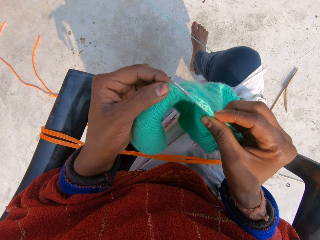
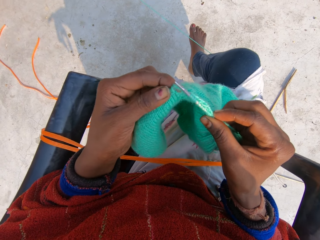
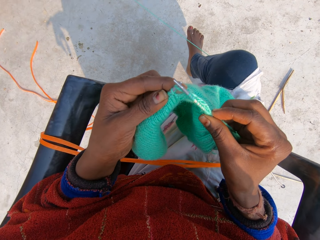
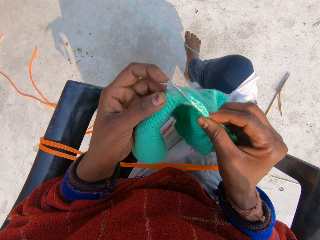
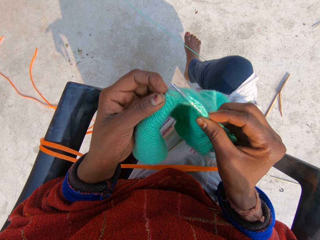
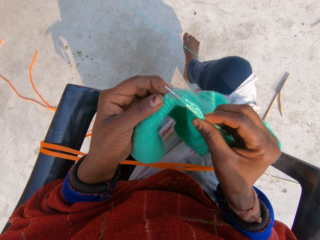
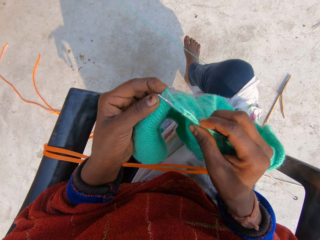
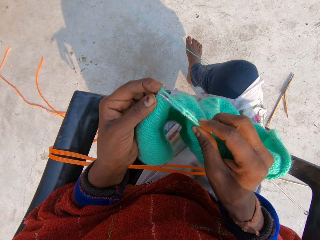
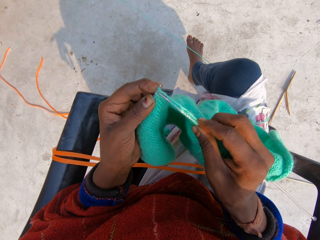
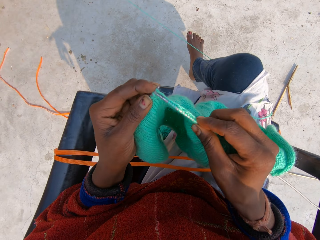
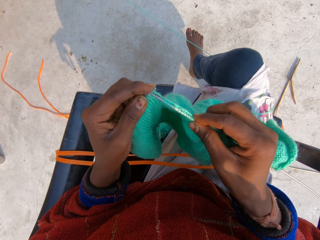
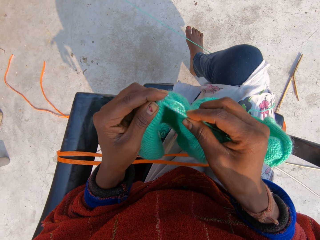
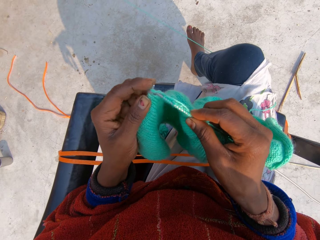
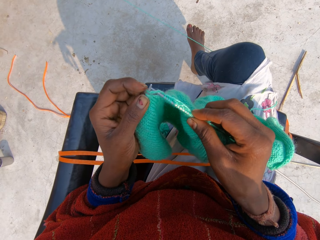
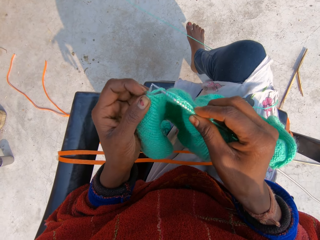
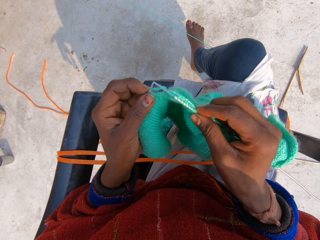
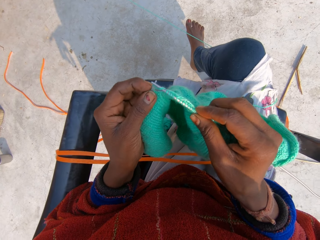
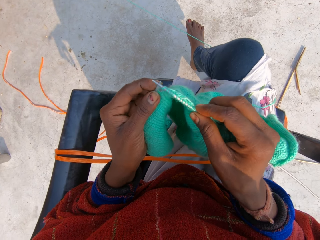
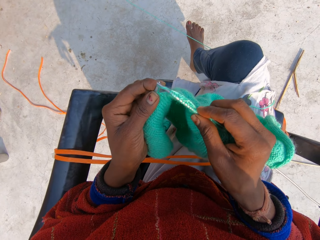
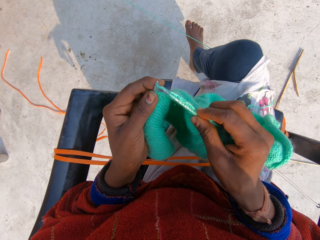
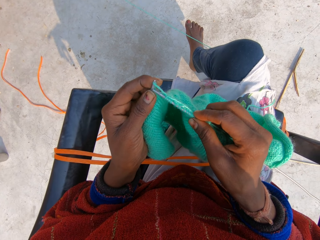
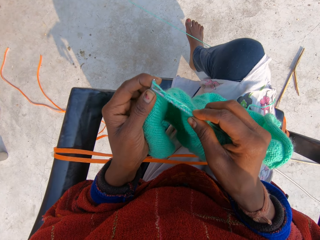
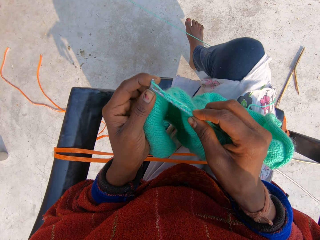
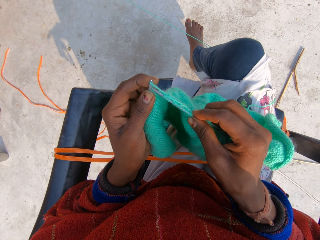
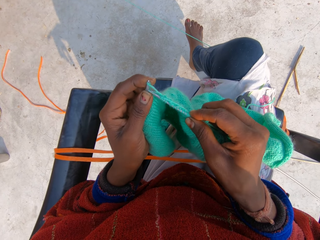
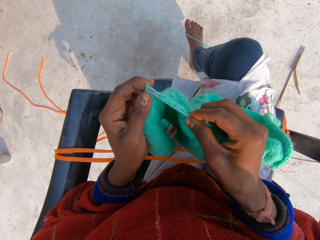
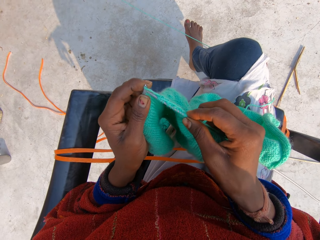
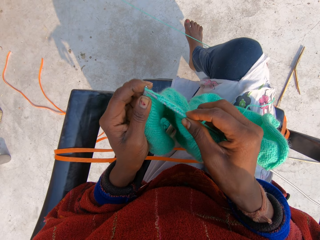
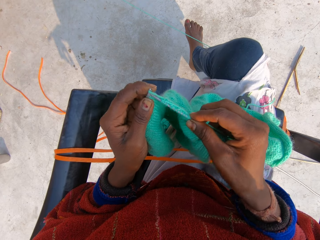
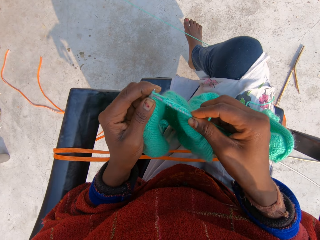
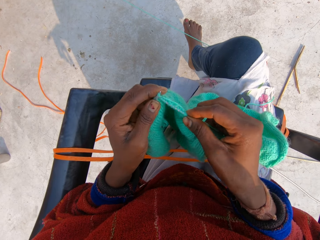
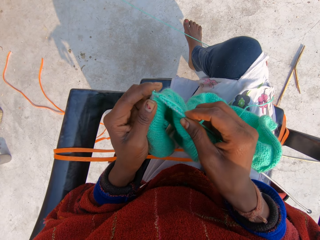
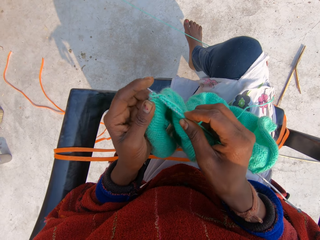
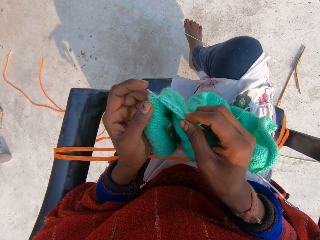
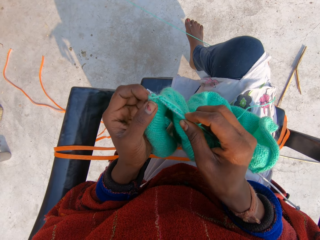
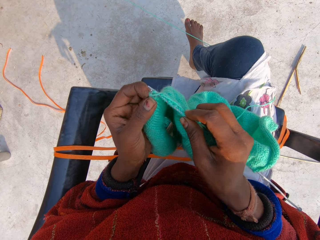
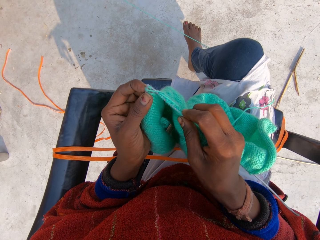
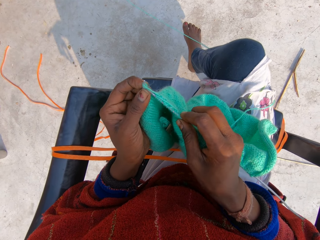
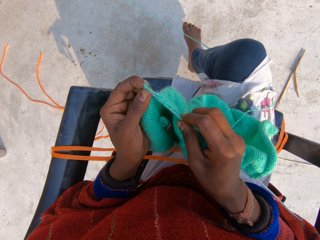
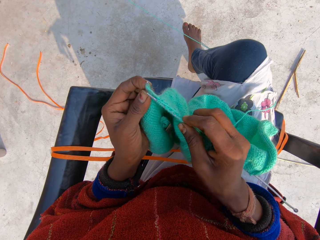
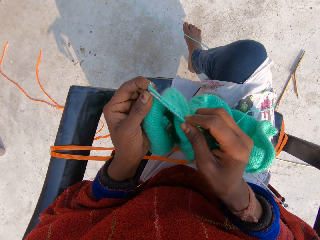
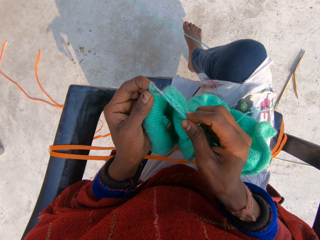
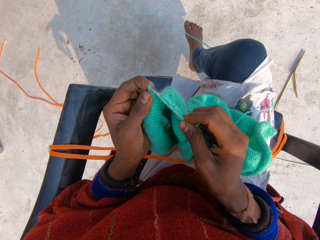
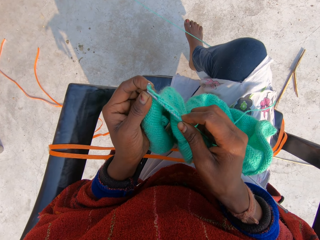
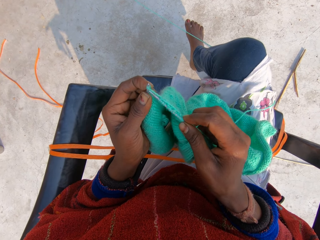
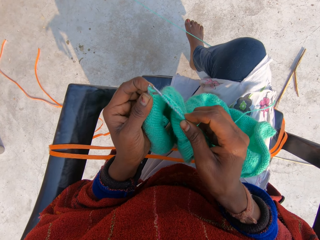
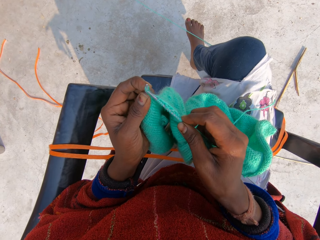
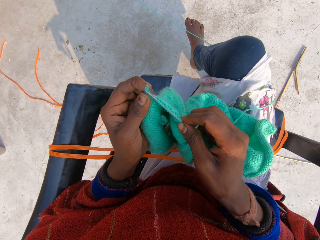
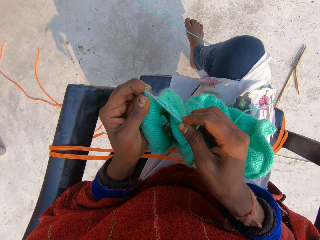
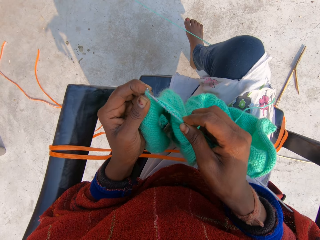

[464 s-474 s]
The camera wearer holds the sweater. They sew the sweater.

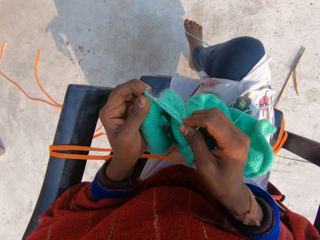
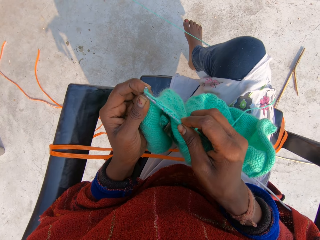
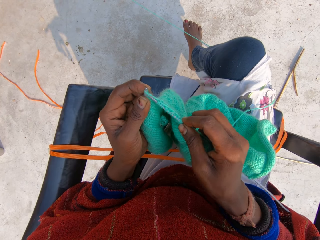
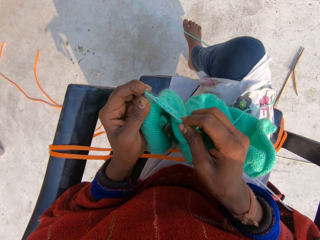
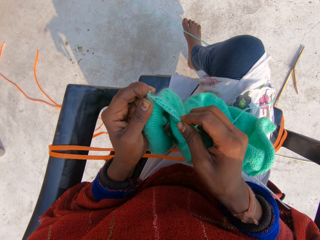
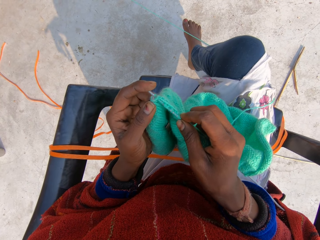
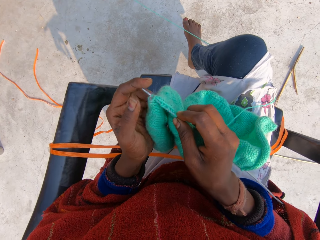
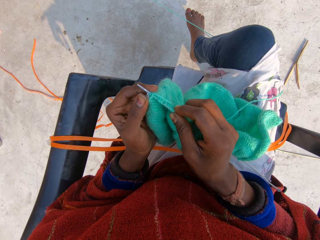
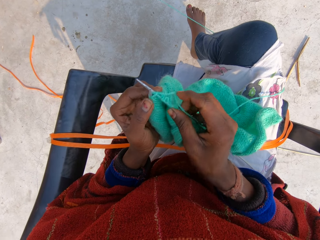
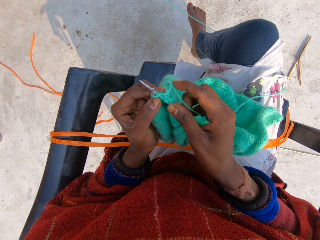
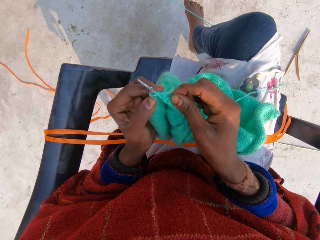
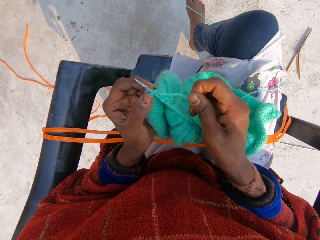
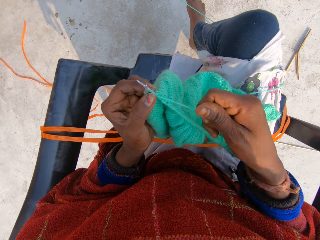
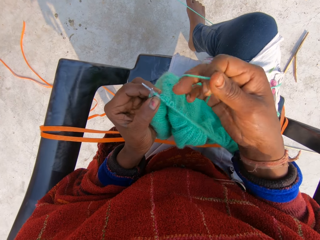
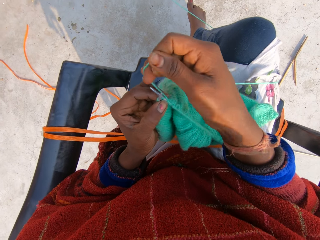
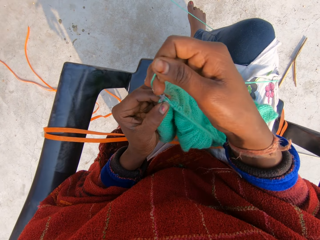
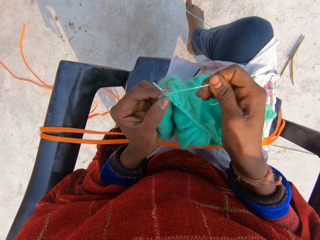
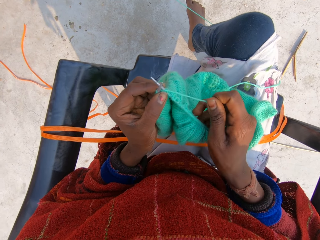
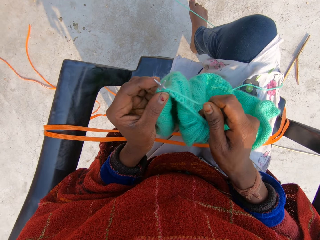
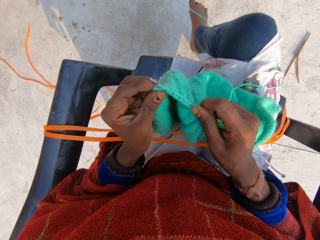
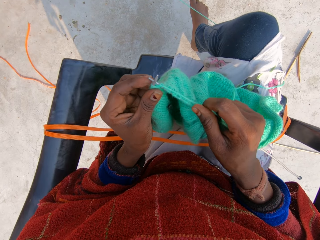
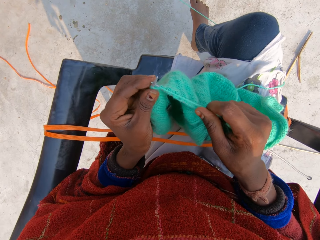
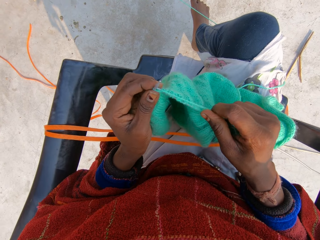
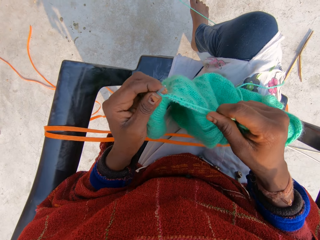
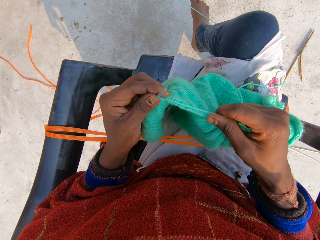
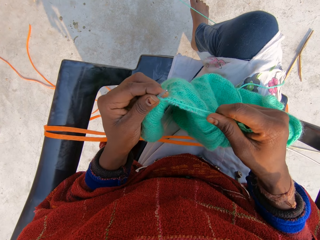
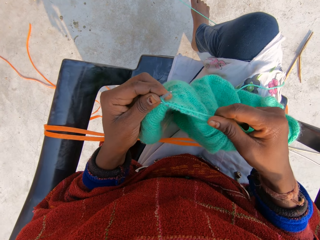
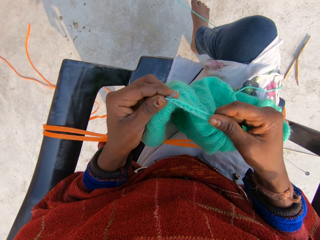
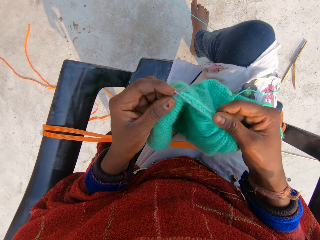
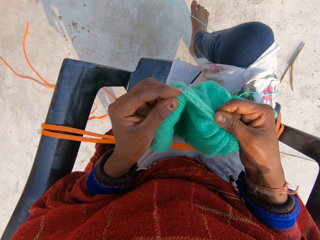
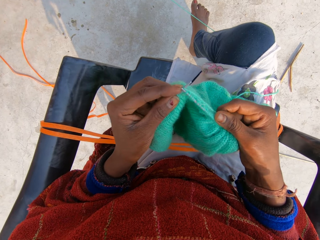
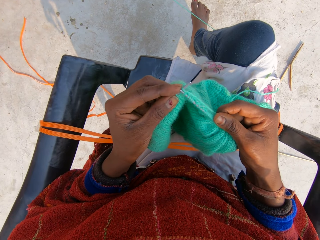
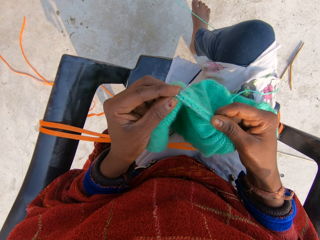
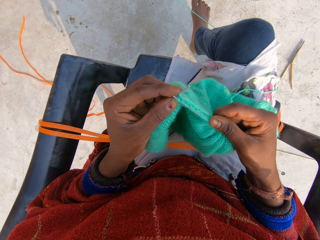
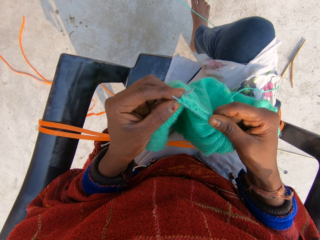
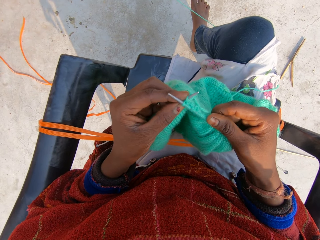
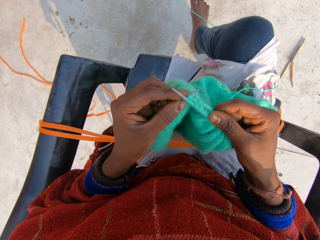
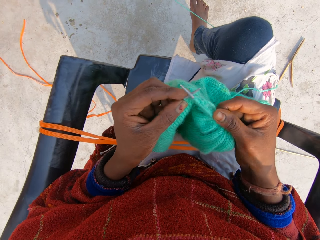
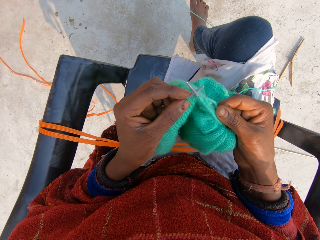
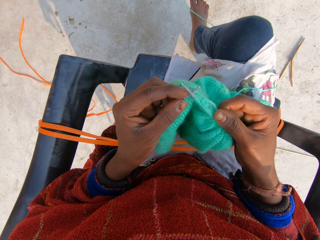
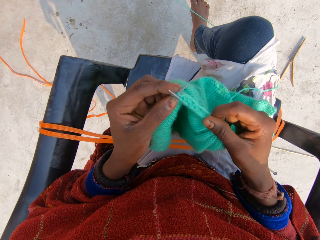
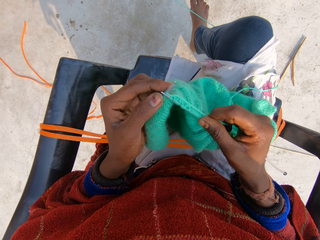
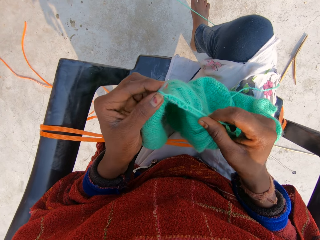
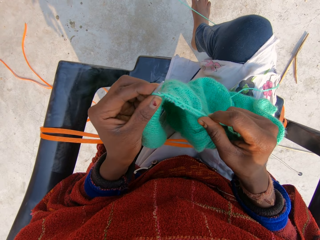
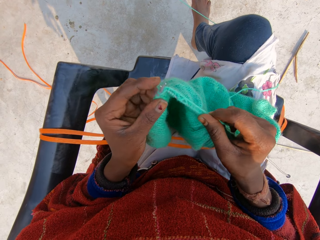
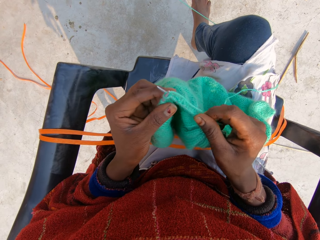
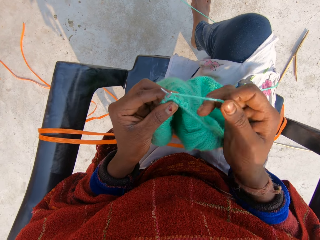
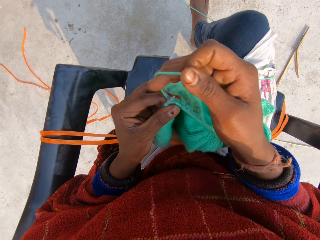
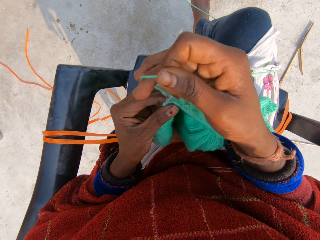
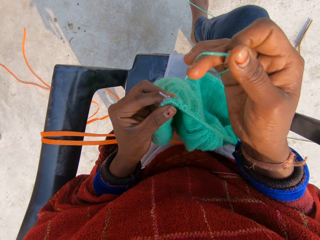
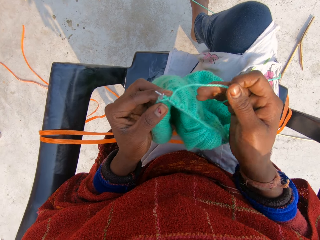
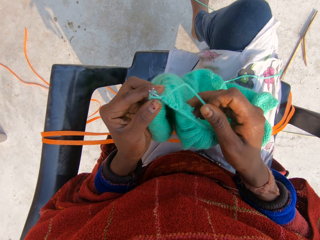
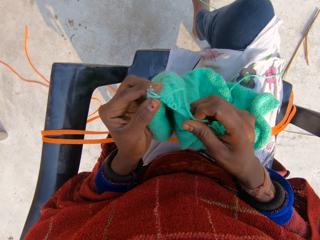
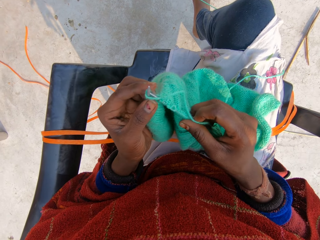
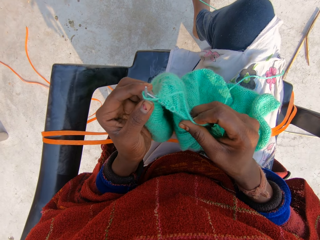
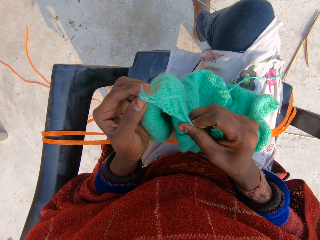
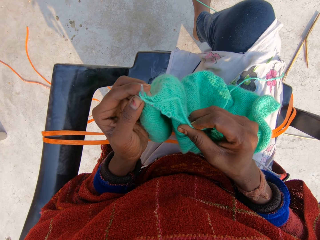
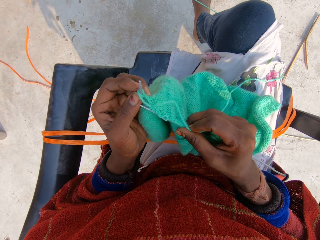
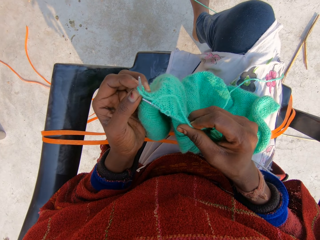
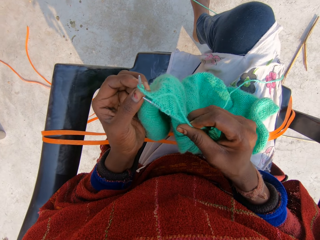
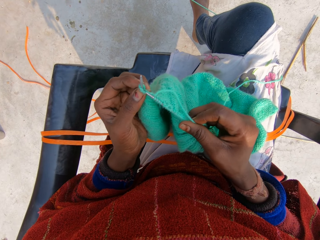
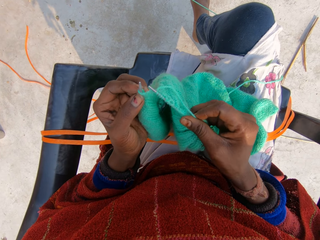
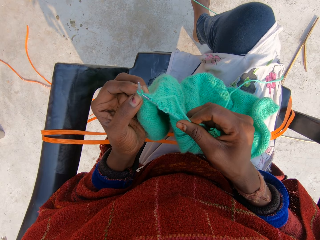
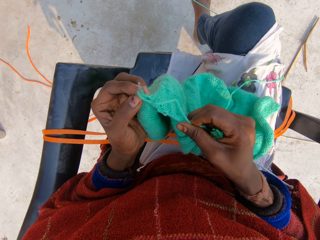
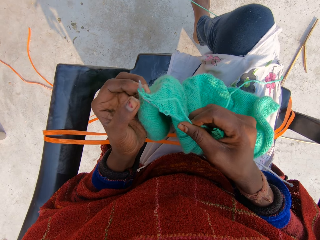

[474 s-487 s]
The camera wearer continues to knit blue material. They roll the thread around the crochet. They sew the sweater. They roll the thread around the crochet.
